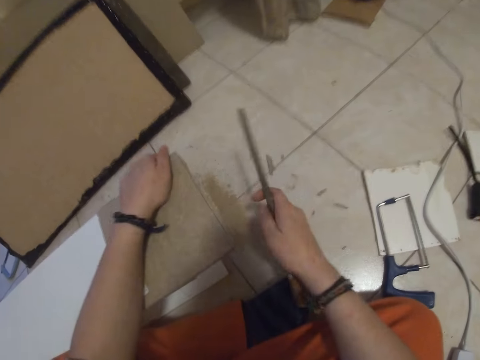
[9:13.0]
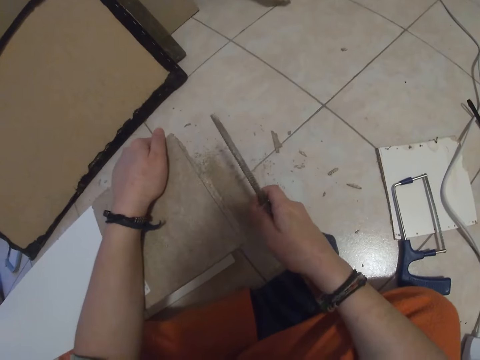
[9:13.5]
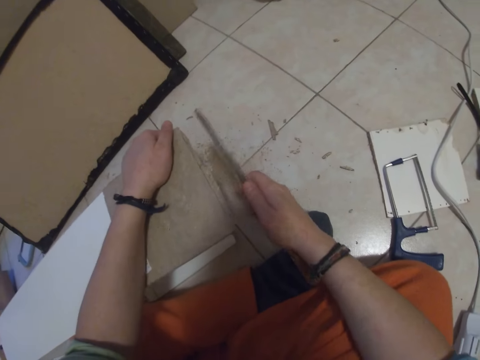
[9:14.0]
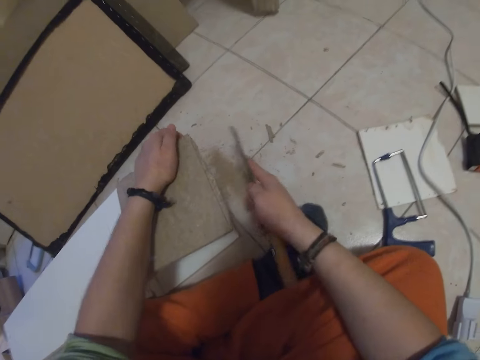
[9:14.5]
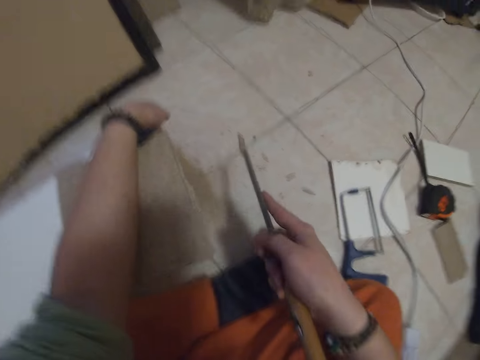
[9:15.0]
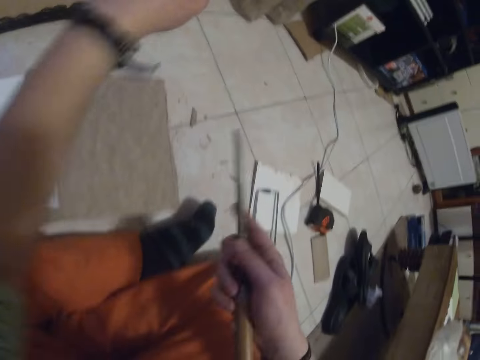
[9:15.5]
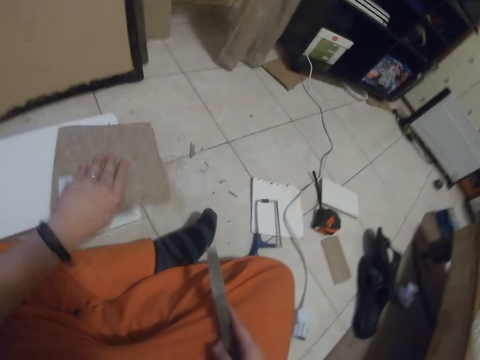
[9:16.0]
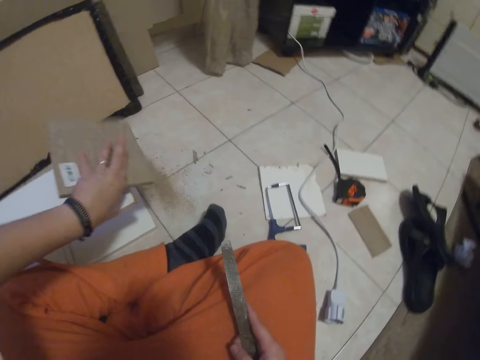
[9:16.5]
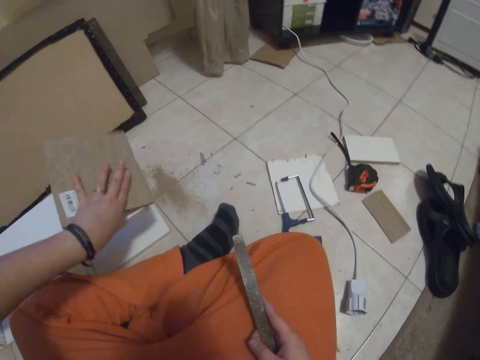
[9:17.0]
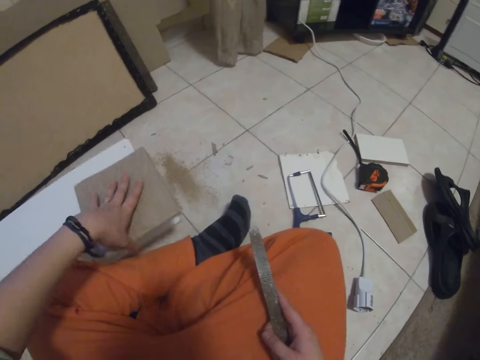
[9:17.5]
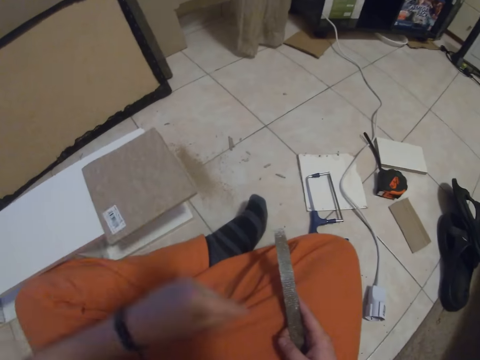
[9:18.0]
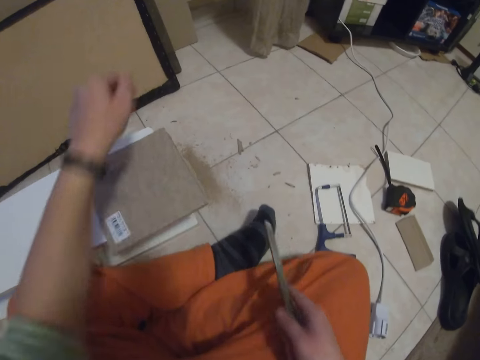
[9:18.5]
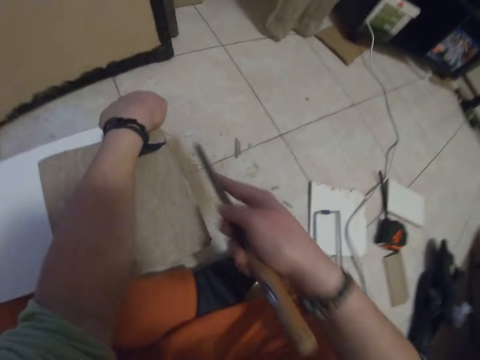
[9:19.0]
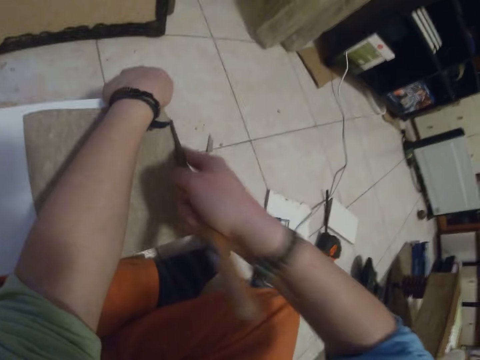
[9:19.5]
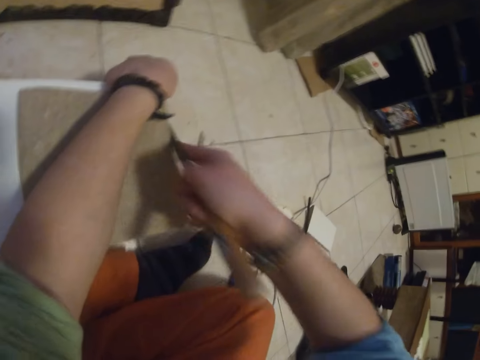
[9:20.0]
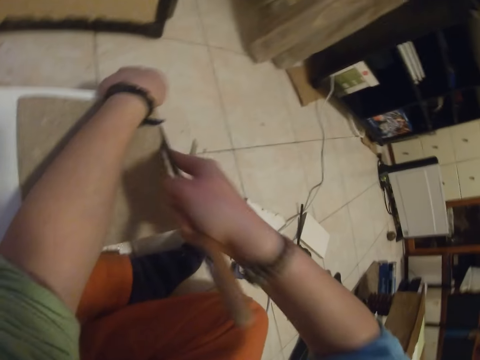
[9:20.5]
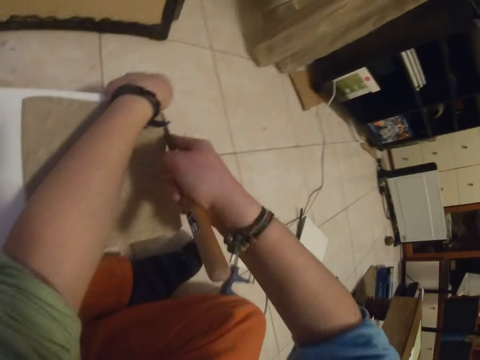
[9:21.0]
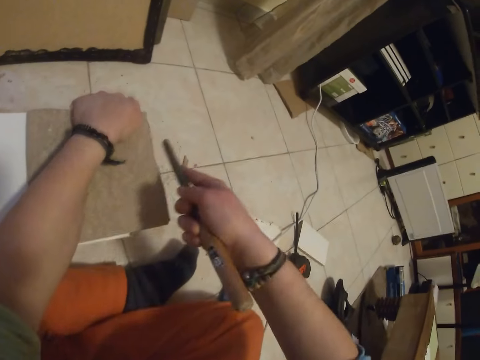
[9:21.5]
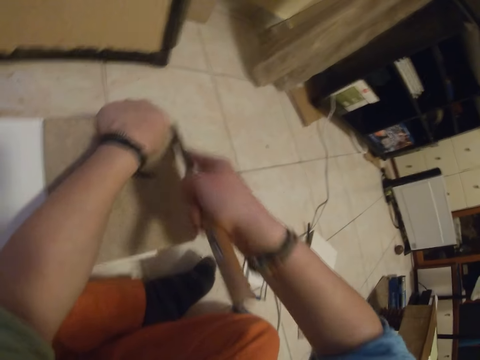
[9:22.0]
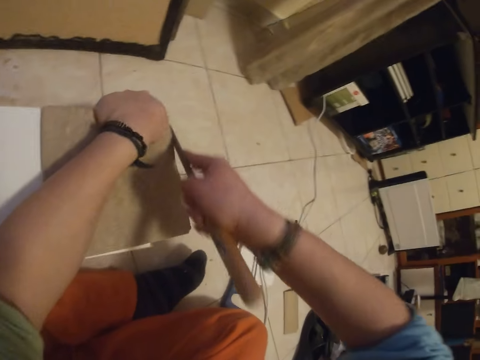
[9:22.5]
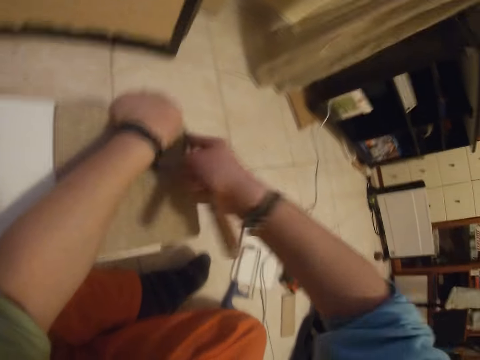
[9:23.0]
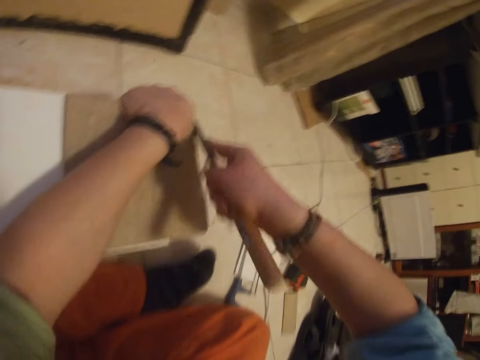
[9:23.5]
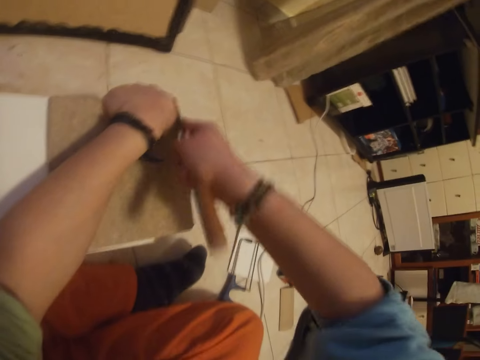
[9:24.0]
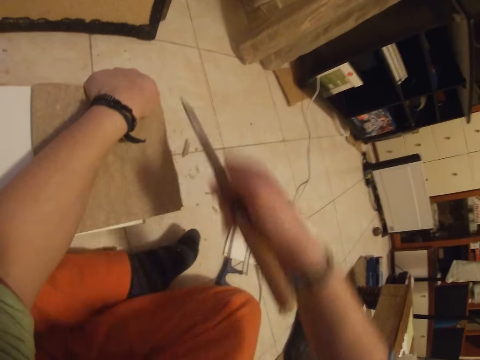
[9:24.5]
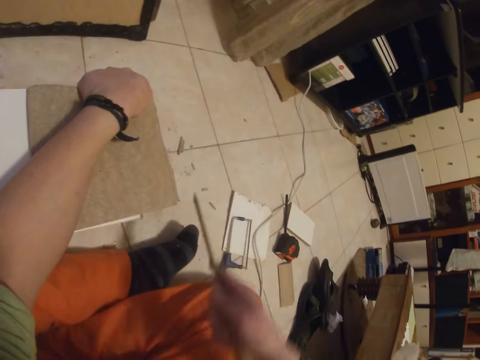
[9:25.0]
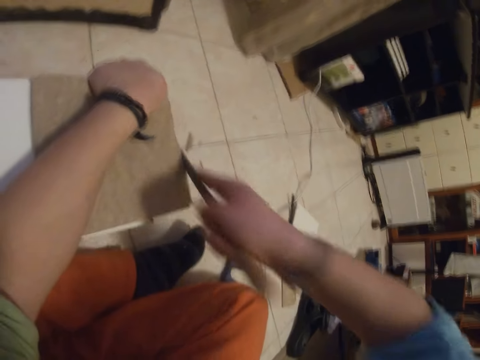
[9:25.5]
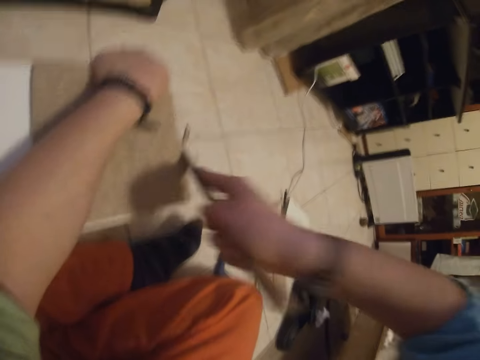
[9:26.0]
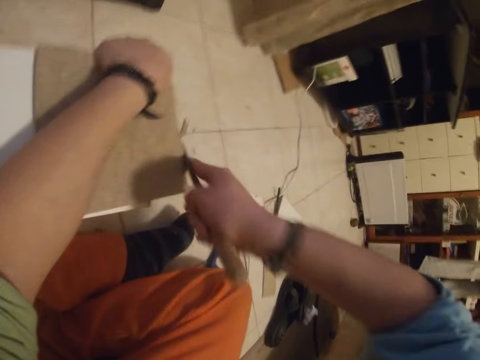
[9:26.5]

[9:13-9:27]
The camera wearer holds the piece of wood and the wooden shelf with his left hand. He taps the piece of wood on a rack with his left hand. He lifts the wood. He places his left hand on the piece of wood. He files the piece of wood with the file in his right hand. He cuts the wood with the hand saw. He places his left hand on the piece of wood. He files the piece of wood with the file in his right hand.

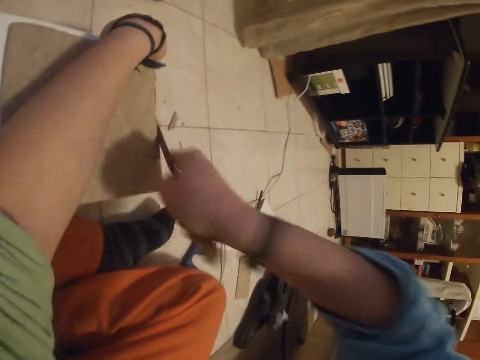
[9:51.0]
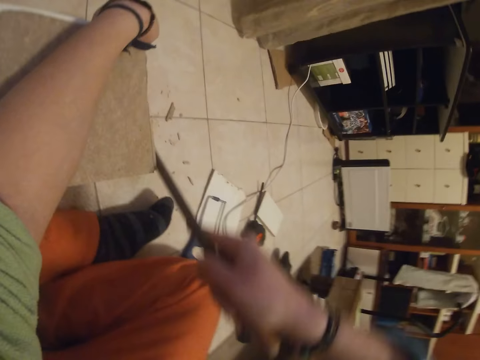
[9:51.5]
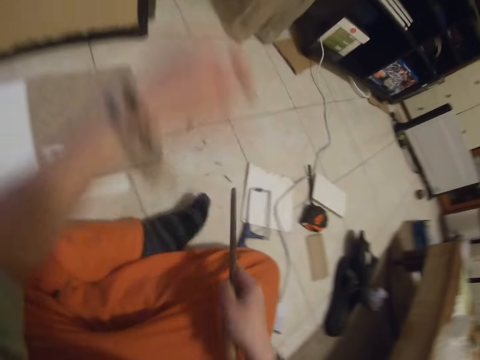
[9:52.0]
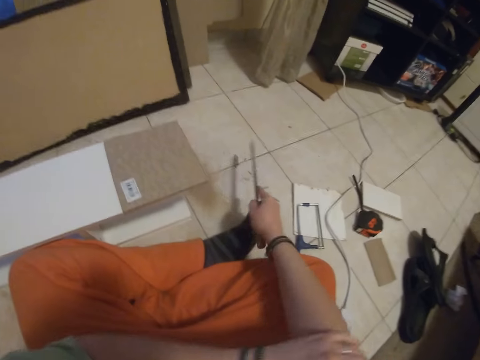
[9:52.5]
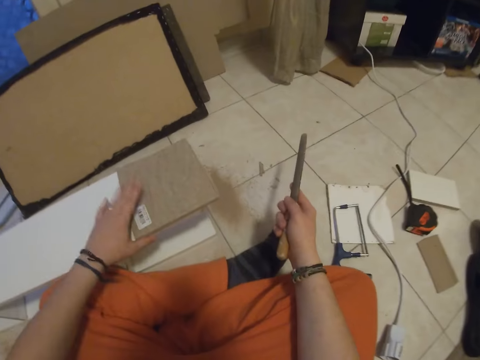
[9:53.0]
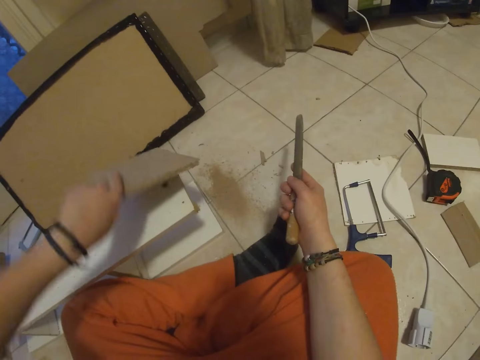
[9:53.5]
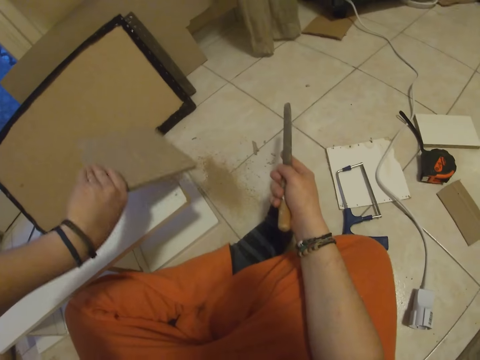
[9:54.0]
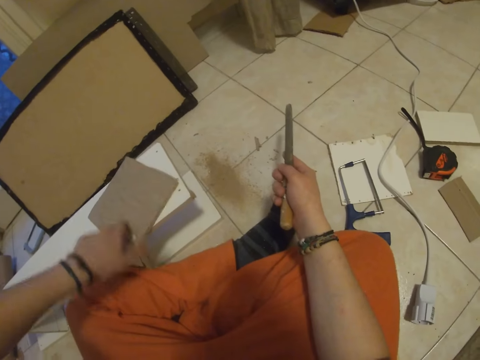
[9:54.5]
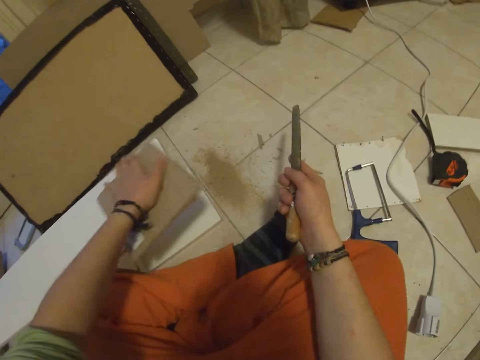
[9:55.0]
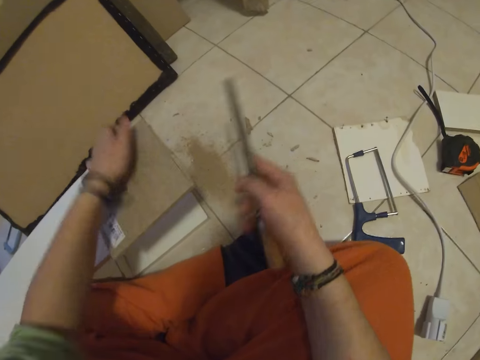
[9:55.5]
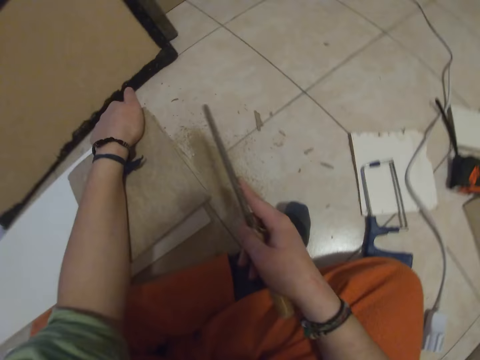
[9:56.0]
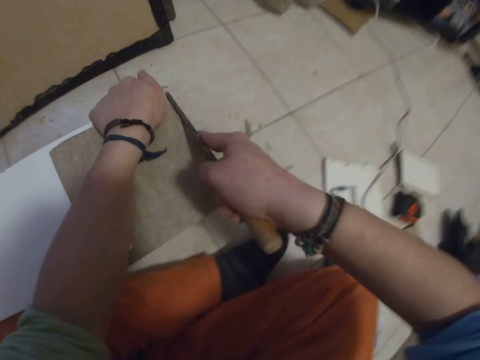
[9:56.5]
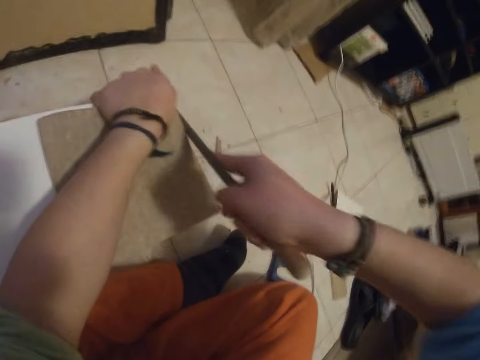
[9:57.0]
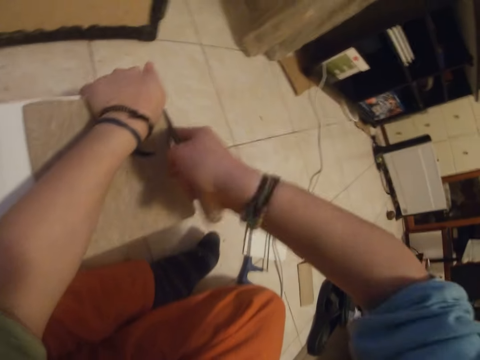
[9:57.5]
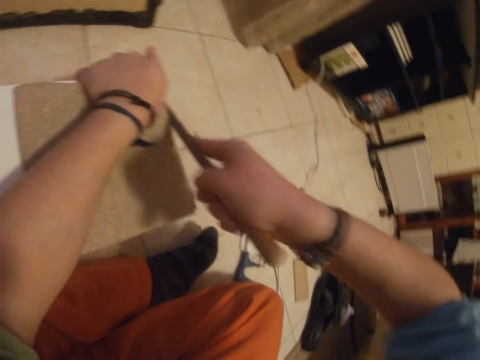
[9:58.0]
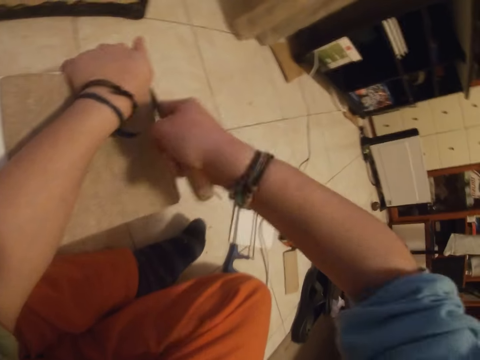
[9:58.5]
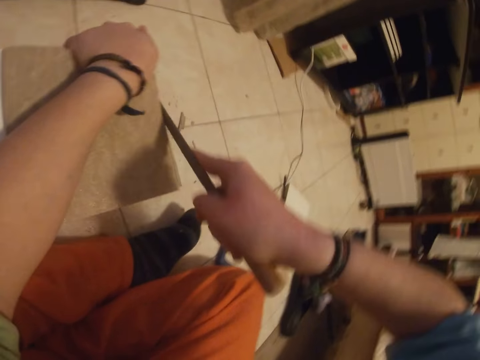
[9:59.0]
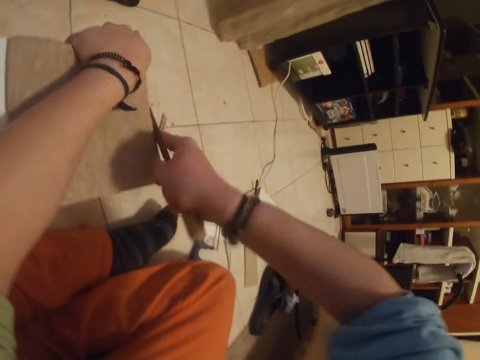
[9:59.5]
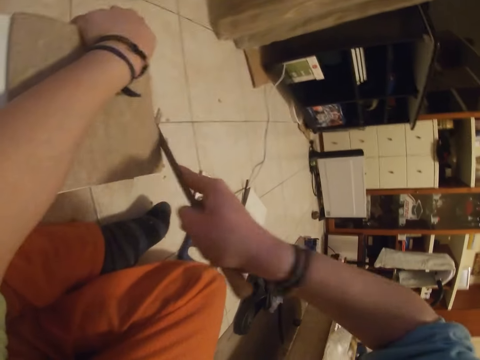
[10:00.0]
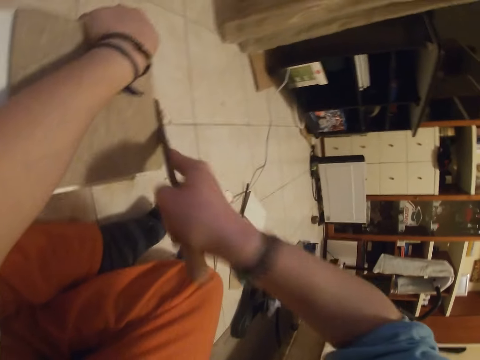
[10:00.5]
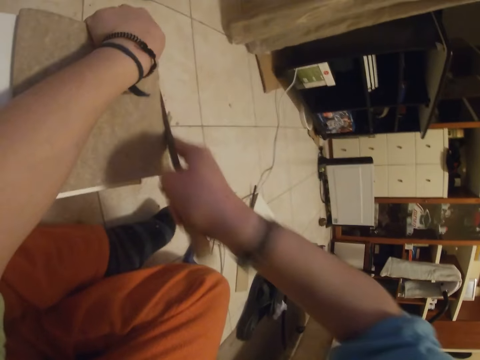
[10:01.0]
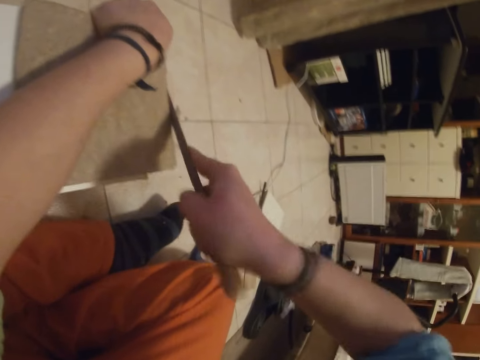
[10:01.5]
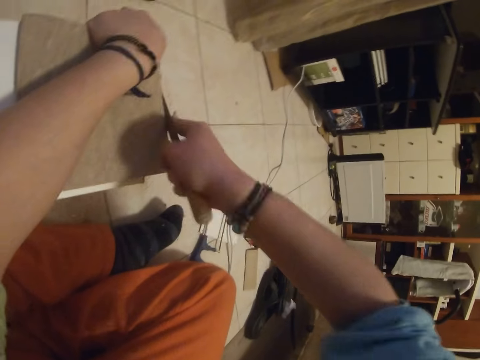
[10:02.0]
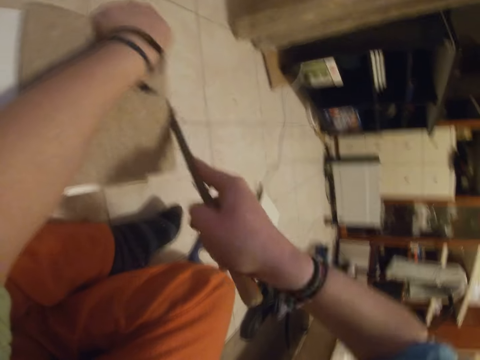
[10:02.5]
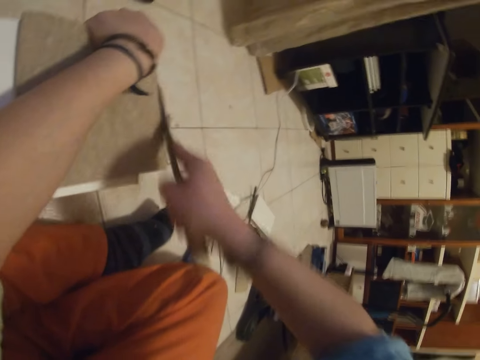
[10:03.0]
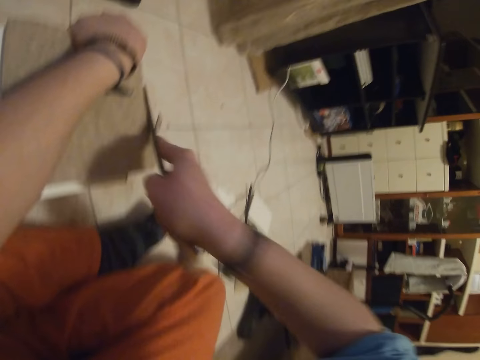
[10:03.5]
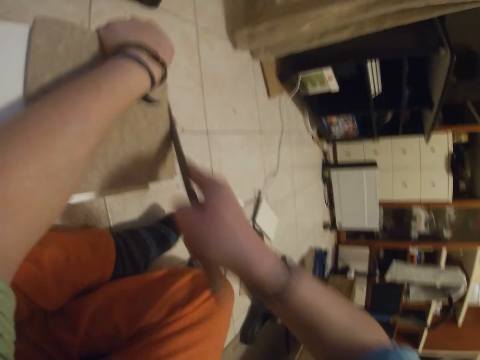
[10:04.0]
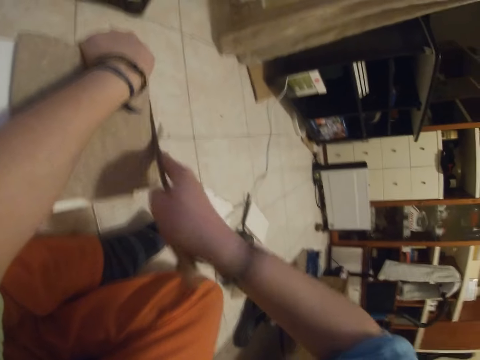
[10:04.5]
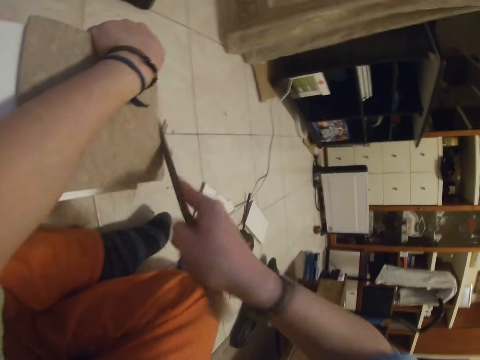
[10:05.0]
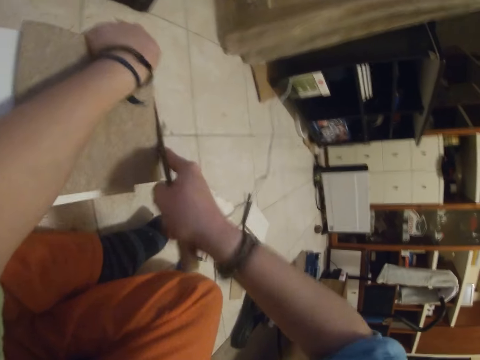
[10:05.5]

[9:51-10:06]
The camera wearer adjusts his sleeve with his left hand. He lifts his hand and handsaw from the wood. He taps the piece of wood on the rack with his left hand. He adjusts the piece of wood with his left hand. He places his left hand on the piece of wood. He files the piece of wood with the file in his right hand. He cuts the wood with the hand saw.
